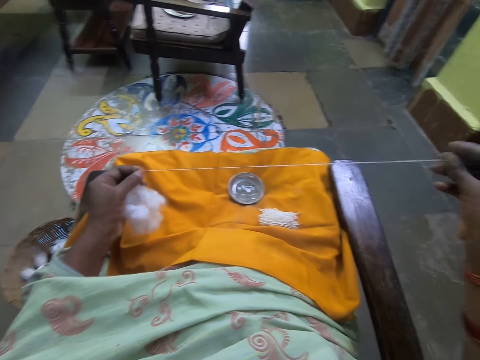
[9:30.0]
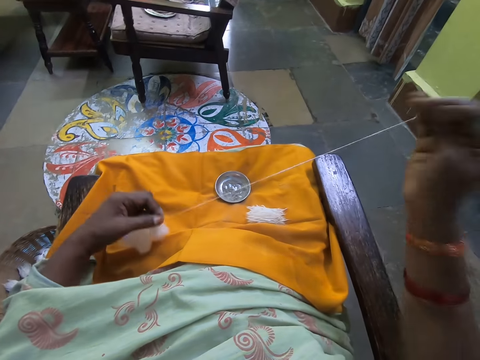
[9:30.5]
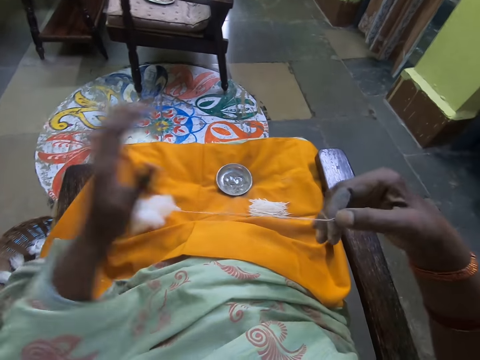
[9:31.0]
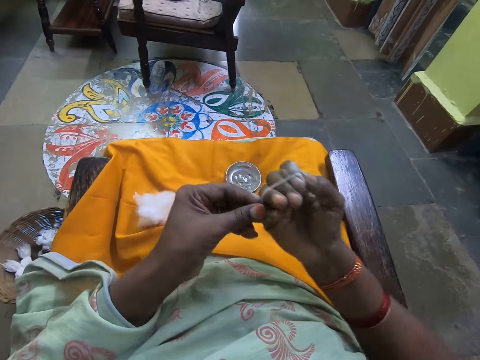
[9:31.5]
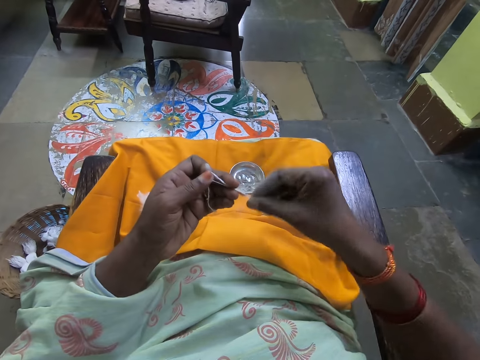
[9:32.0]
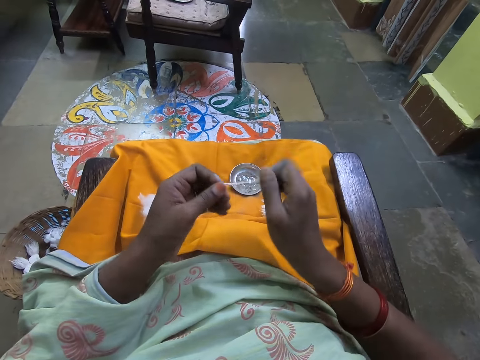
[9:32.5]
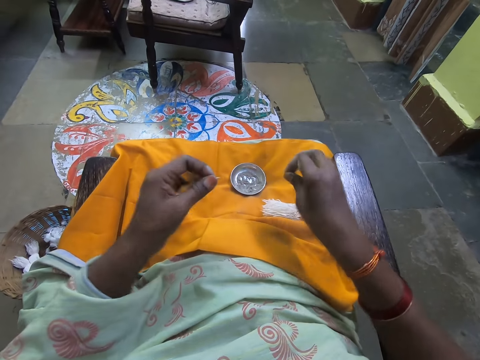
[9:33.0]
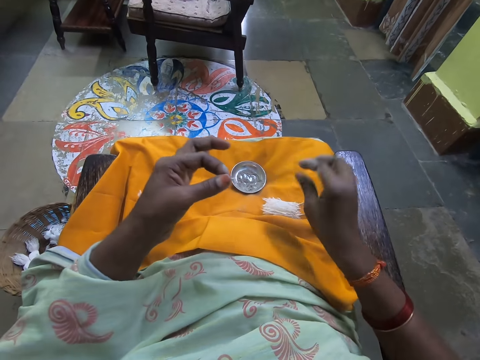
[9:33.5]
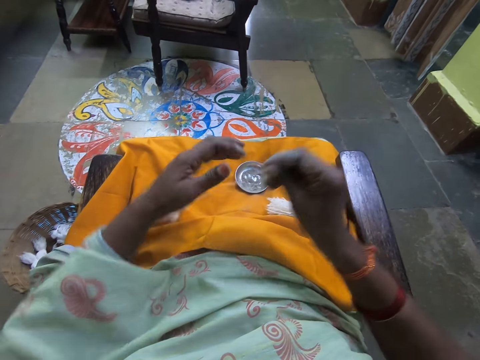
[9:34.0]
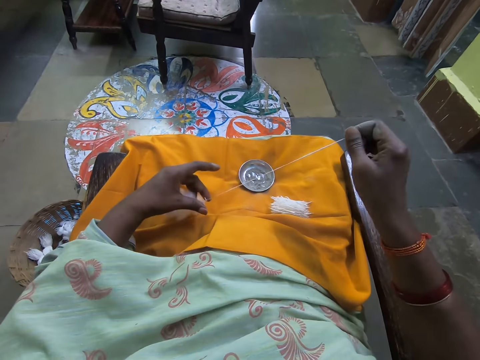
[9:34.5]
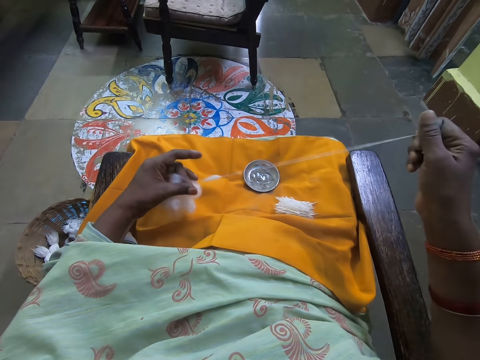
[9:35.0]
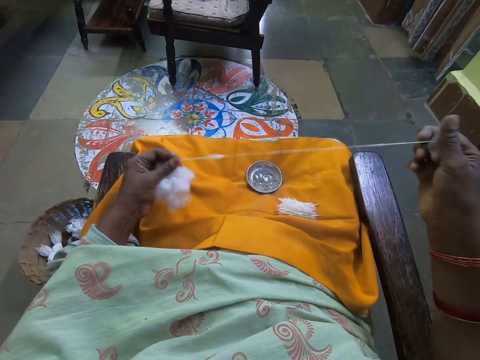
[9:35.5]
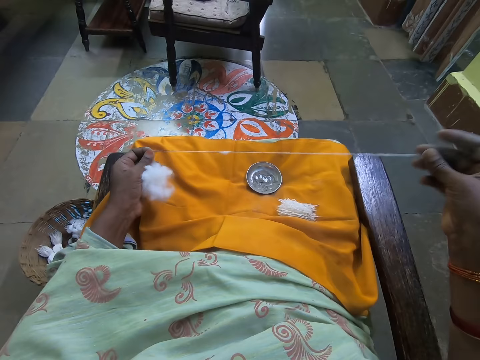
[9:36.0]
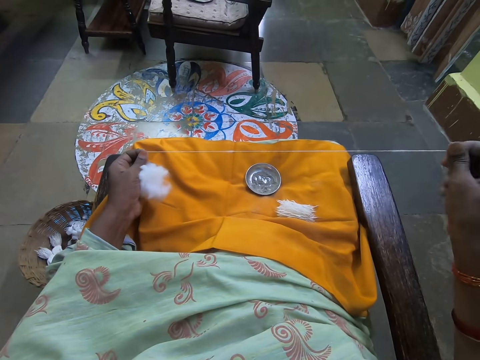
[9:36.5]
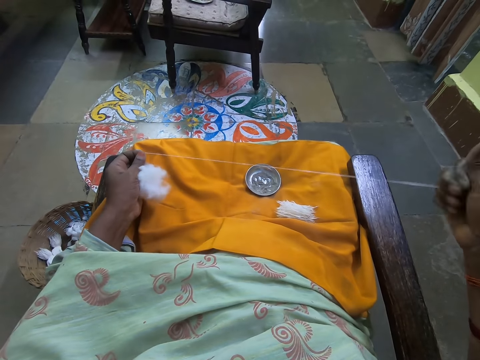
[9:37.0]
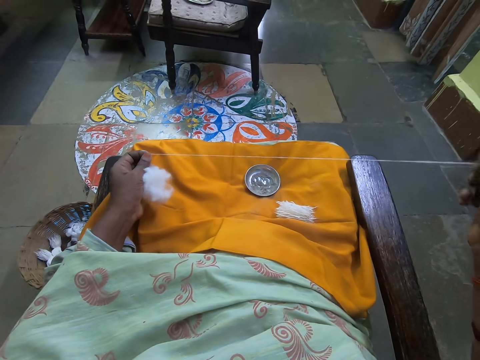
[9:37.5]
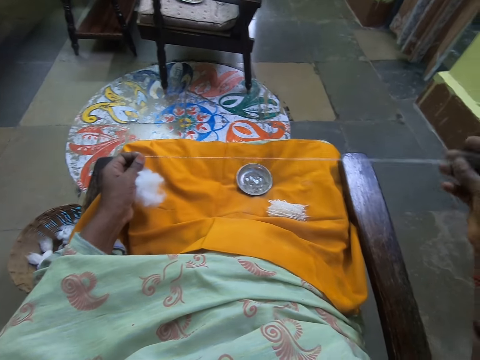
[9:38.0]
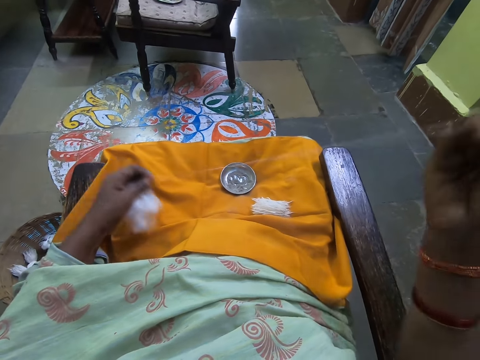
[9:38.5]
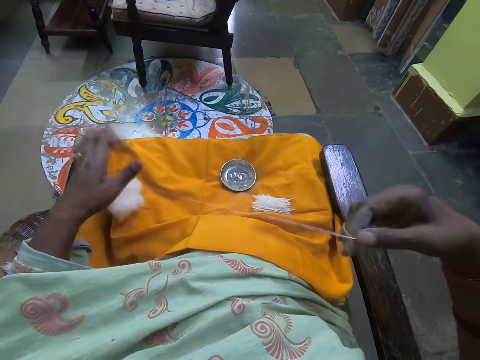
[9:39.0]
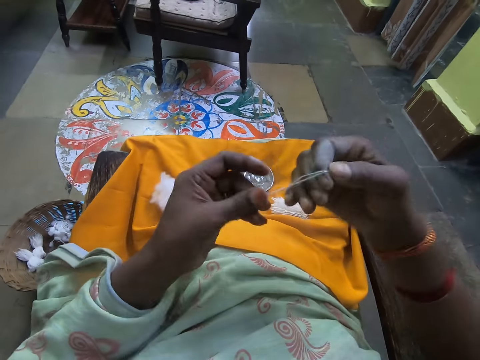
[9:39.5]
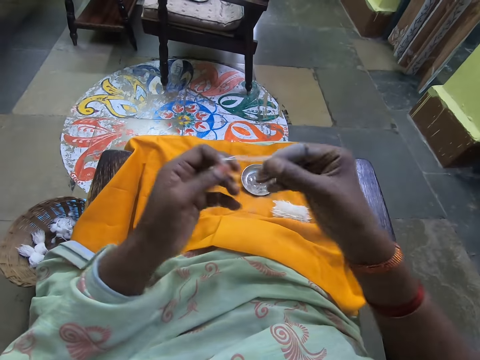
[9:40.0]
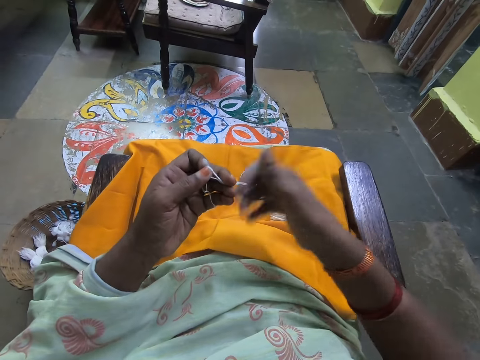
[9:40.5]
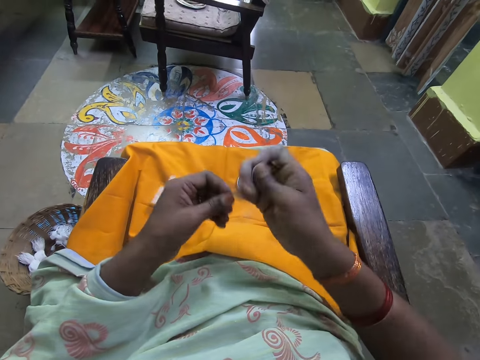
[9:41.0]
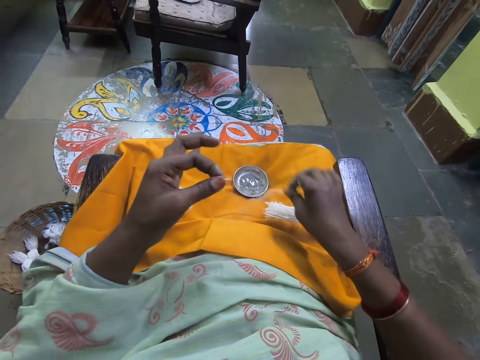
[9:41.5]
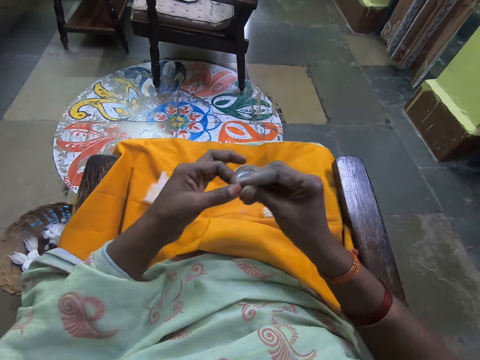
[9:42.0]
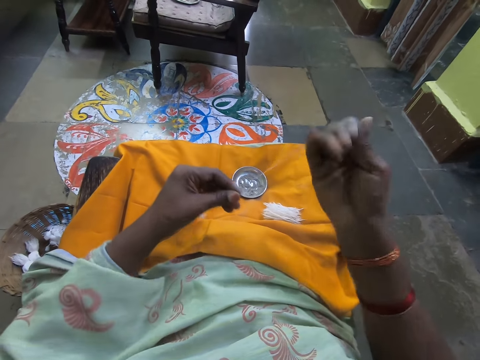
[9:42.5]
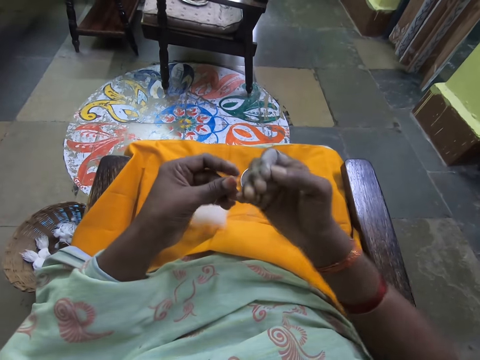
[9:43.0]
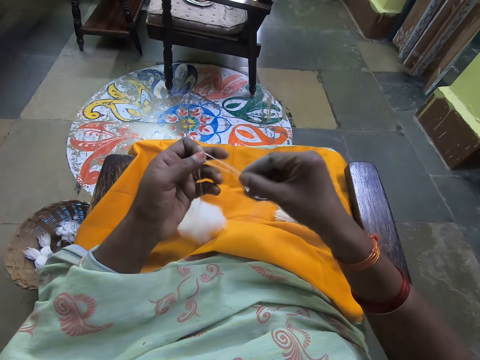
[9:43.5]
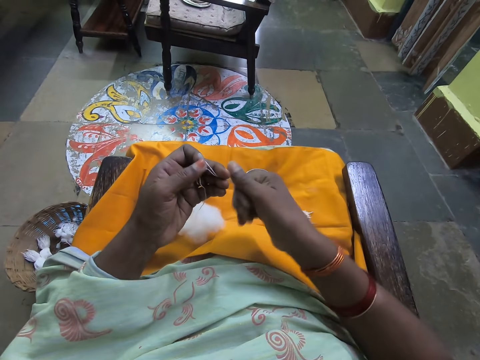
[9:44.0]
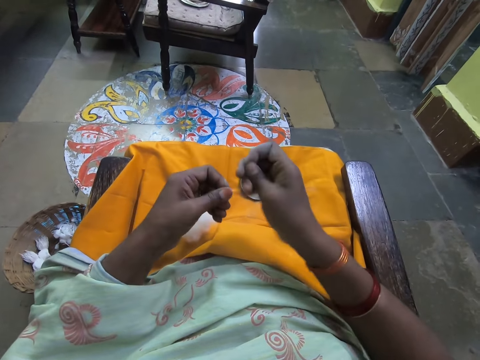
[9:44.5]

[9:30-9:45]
The camera wearer folds the wool or cotton together with her right hand. She ties the cotton. She folds the wool together with both hands. She cuts the wool with her right hand from the wool in her left hand. She drops the wool in her right hand on her lap. She drags some wool with her right hand from the wool in her left hand. She folds the wool together with her right hand. She ties the cotton. She folds the wool together with both hands. She cuts the wool with her right hand from the wool in her left hand. She converses with a woman. She drops the wool in her right hand on her lap. She folds the wool together with her right hand from the wool in her left hand. She ties the cotton. She folds the wool together with both hands.

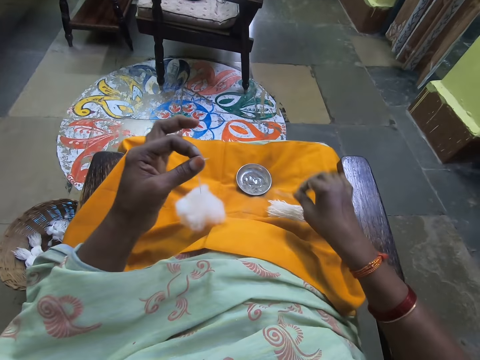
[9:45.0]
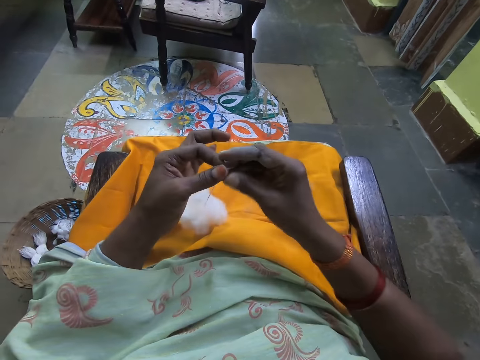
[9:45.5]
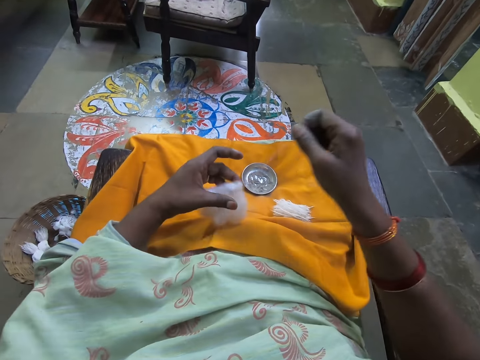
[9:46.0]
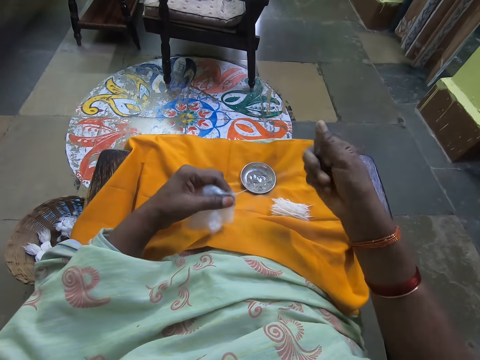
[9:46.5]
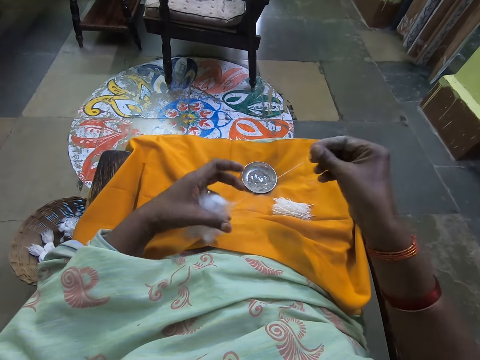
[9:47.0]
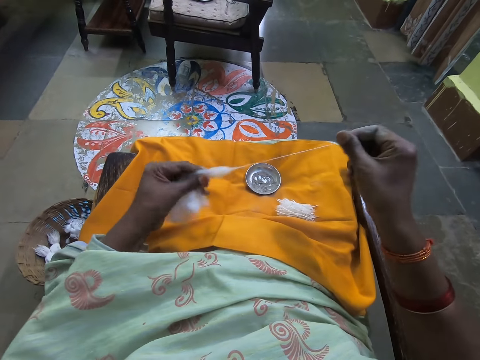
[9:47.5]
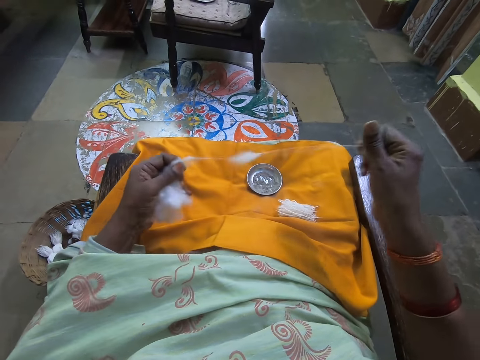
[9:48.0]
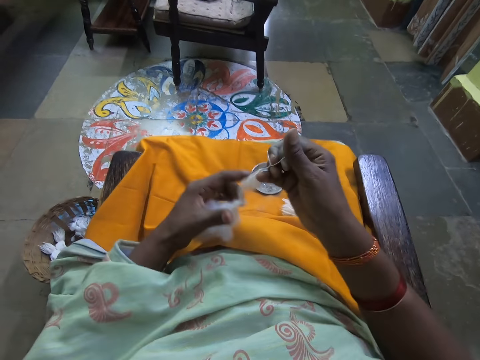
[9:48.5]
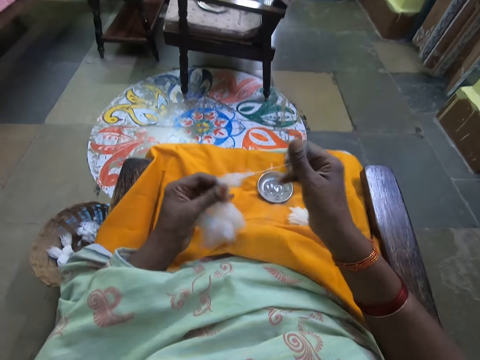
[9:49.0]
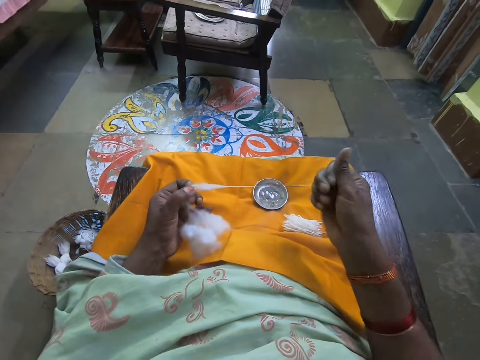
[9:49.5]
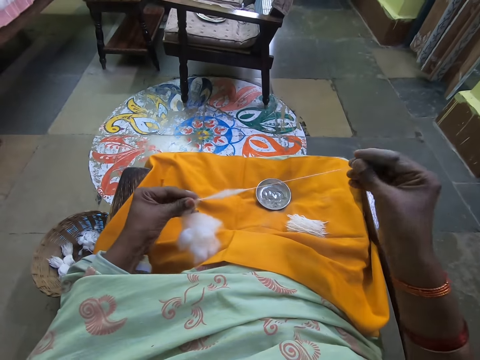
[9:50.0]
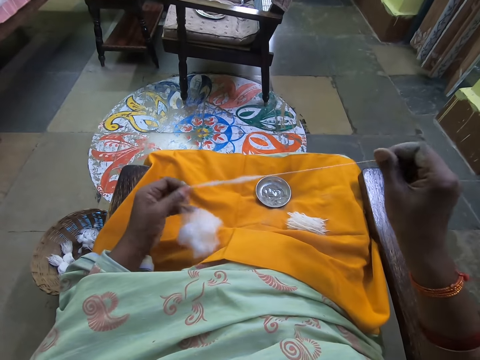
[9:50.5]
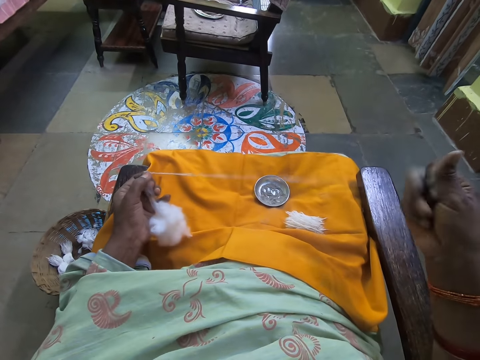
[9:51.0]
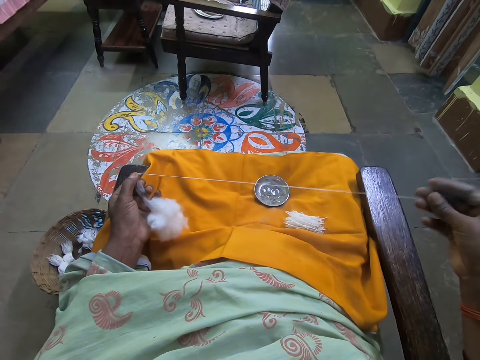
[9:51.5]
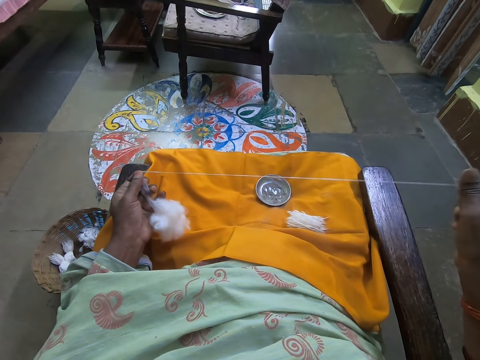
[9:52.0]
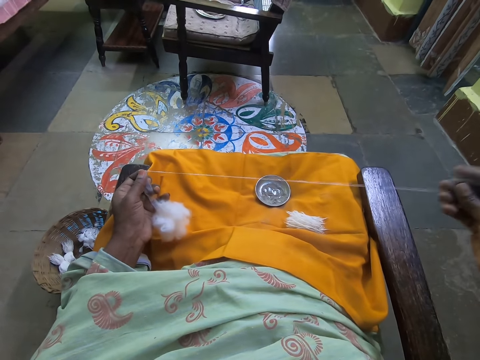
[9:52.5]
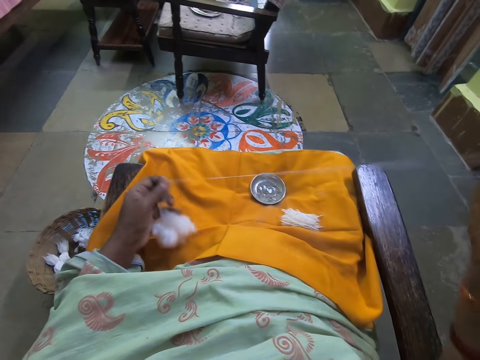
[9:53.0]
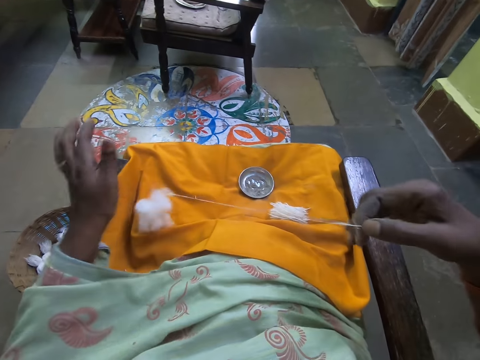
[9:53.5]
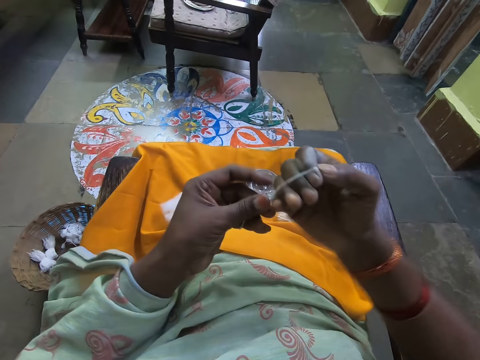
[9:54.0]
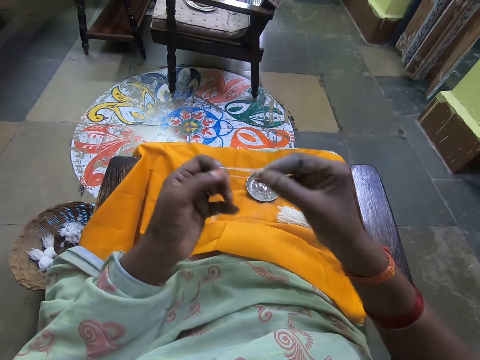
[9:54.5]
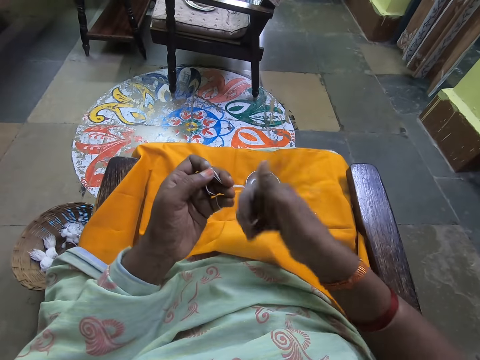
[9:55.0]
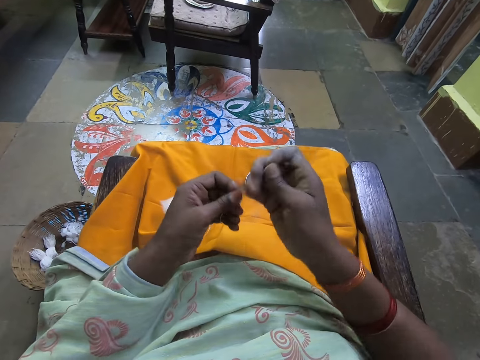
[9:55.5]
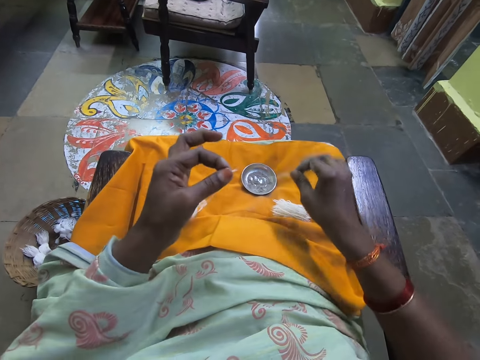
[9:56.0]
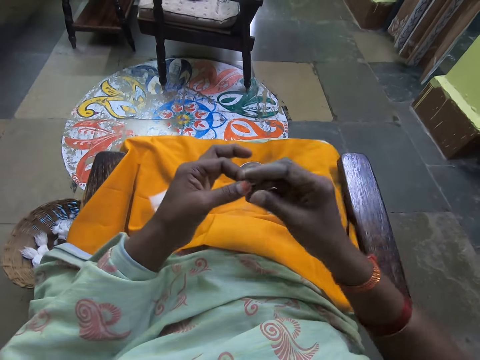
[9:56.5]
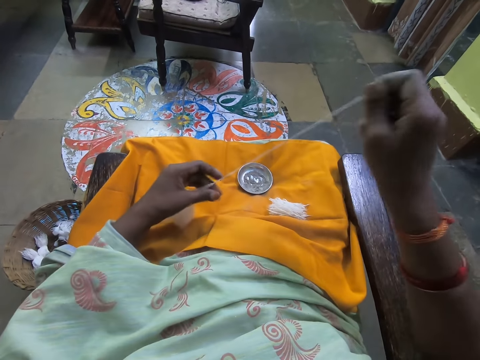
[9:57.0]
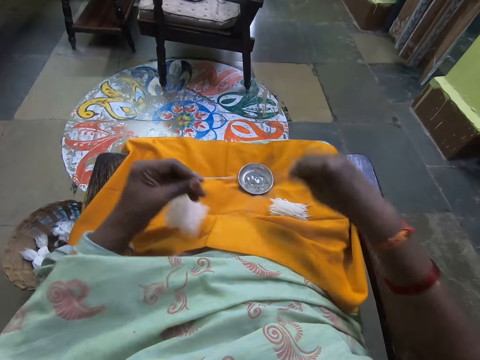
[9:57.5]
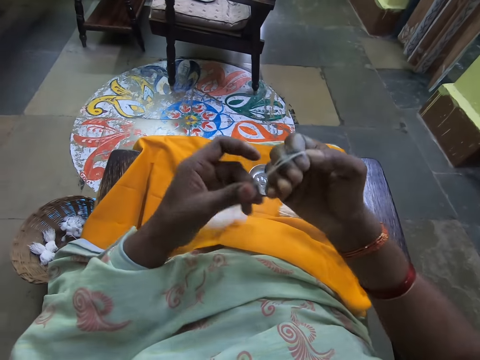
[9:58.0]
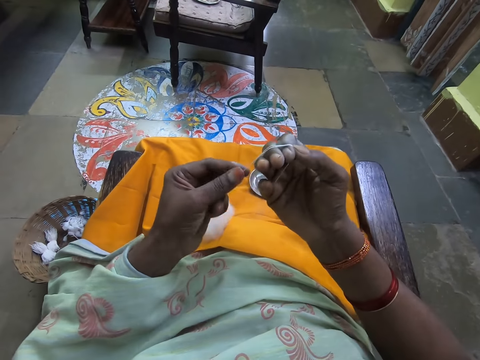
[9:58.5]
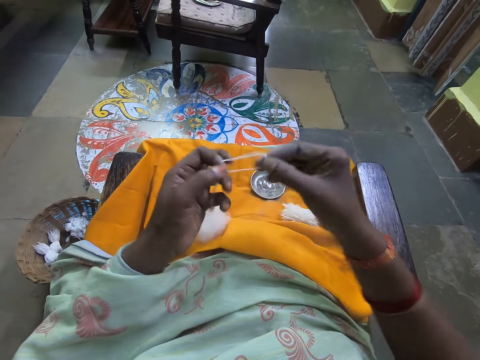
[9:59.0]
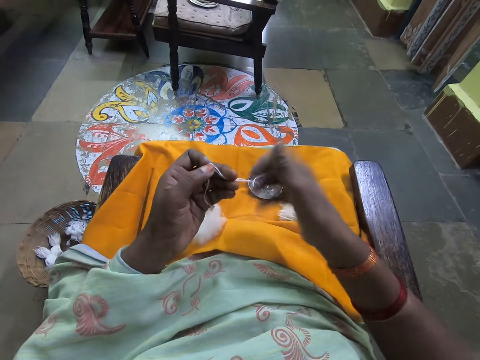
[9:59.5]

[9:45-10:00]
The camera wearer cuts the wool or cotton with her right hand from the wool in her left hand, and drops the wool in her right hand on her lap. She drags some wool with her right hand from the wool in her left hand. The woman converses with the camera wearer. The camera wearer converses with the woman. She ties the cotton. She folds the wool together with her right hand. She folds the wool together with both hands. She cuts the wool with her right hand from the wool in her left hand. She drops the wool in her right hand on her lap. She folds the wool together with her right hand from the wool in her left hand. She pulls the cotton. She ties the cotton. She folds the wool together with both hands.
